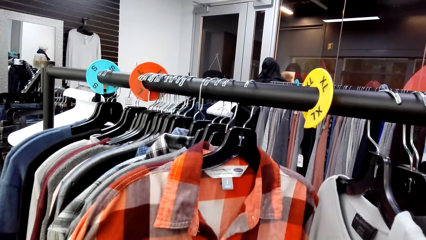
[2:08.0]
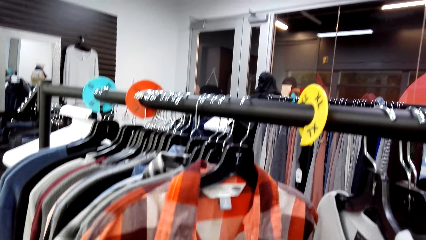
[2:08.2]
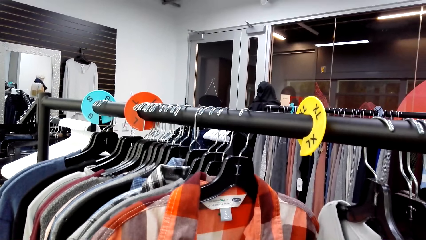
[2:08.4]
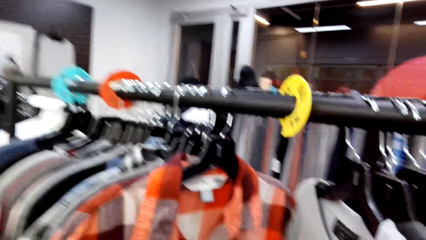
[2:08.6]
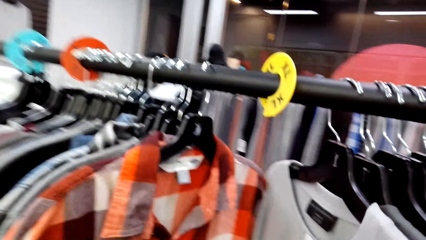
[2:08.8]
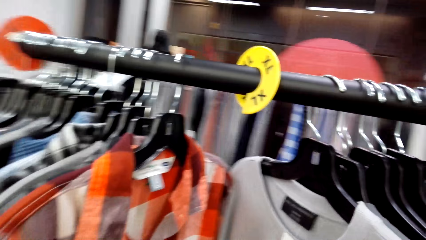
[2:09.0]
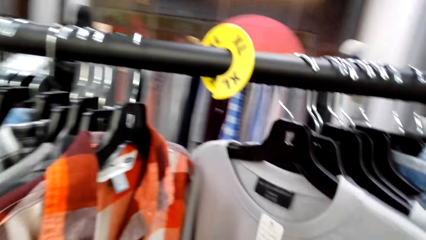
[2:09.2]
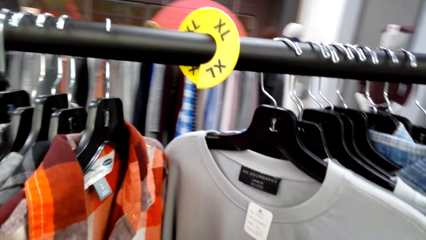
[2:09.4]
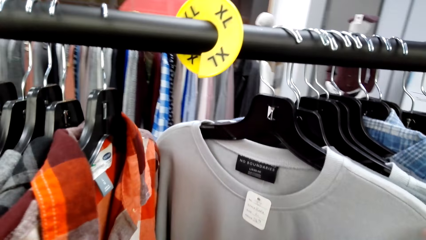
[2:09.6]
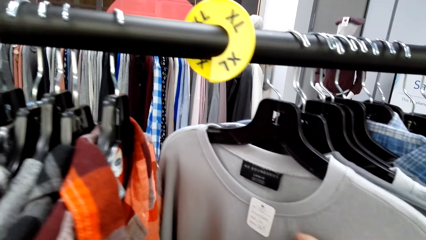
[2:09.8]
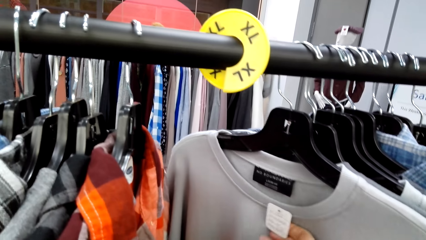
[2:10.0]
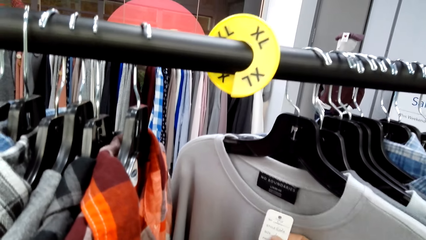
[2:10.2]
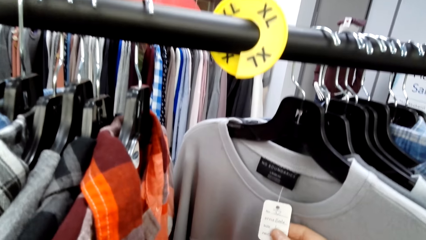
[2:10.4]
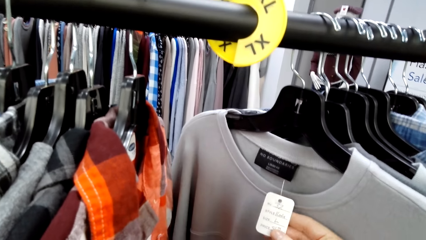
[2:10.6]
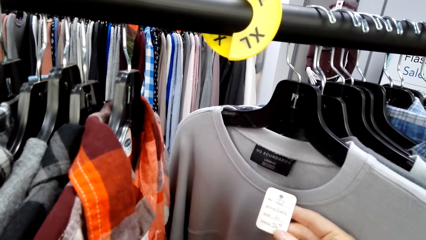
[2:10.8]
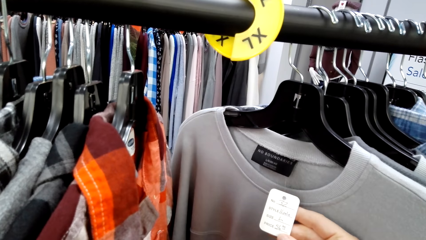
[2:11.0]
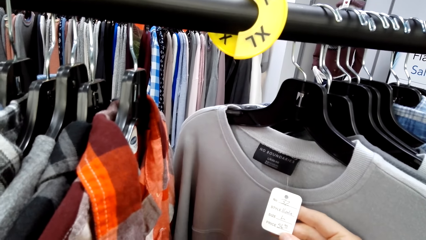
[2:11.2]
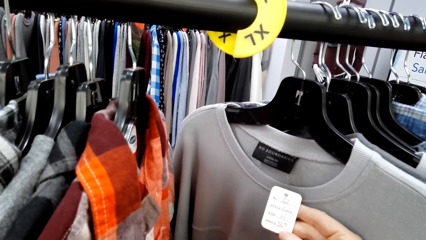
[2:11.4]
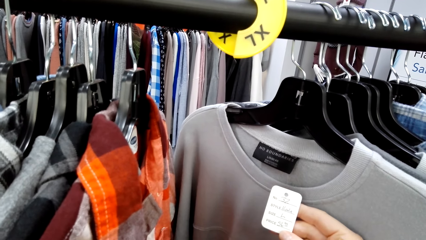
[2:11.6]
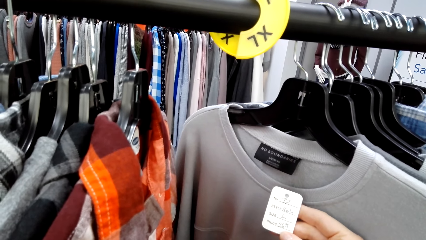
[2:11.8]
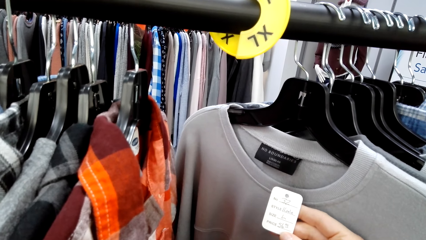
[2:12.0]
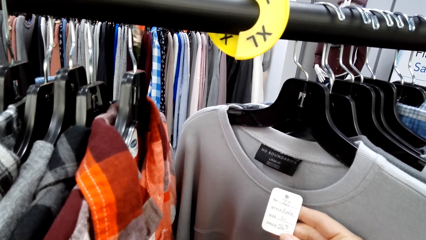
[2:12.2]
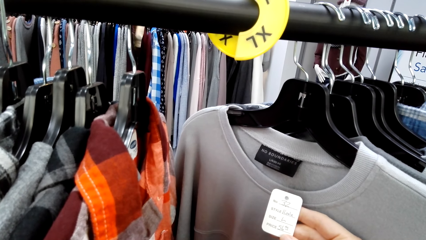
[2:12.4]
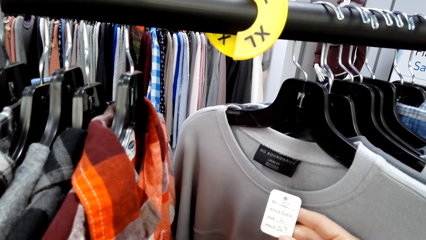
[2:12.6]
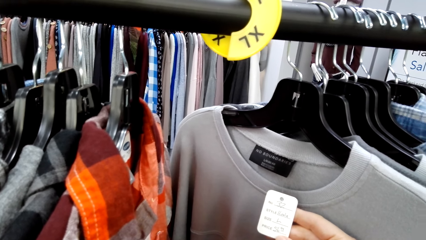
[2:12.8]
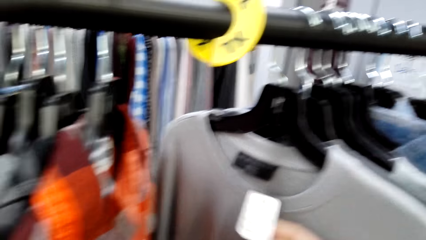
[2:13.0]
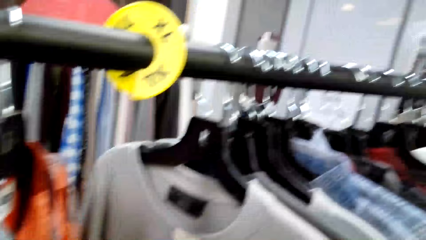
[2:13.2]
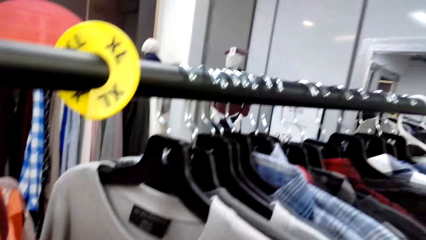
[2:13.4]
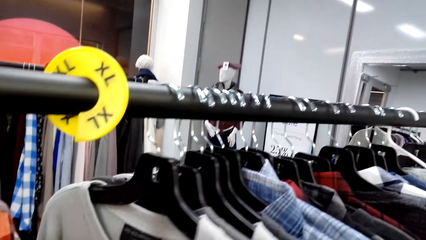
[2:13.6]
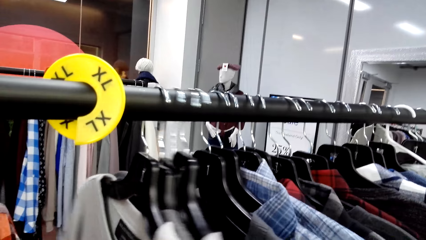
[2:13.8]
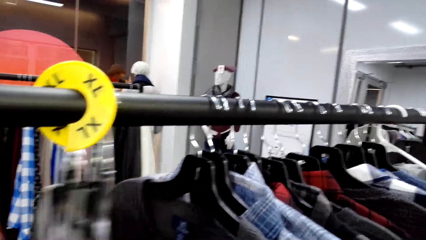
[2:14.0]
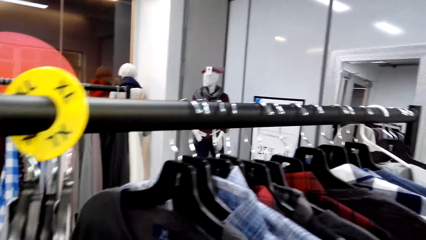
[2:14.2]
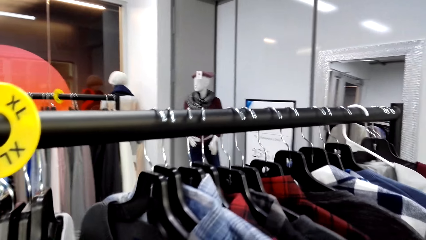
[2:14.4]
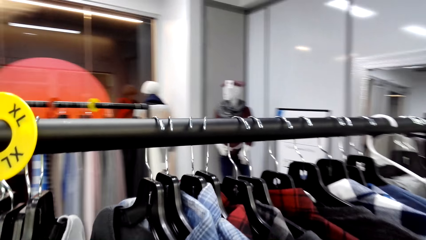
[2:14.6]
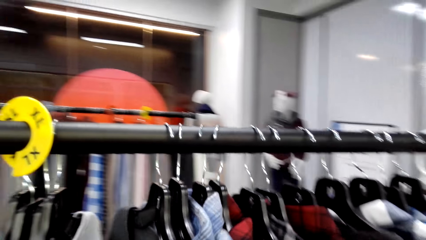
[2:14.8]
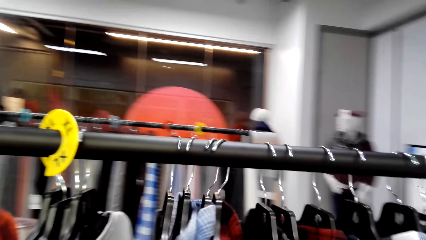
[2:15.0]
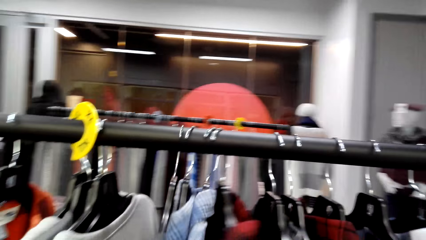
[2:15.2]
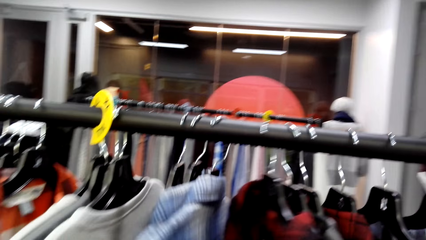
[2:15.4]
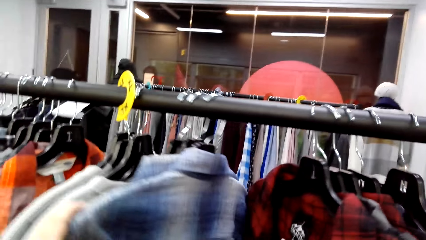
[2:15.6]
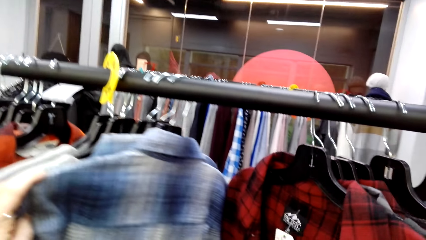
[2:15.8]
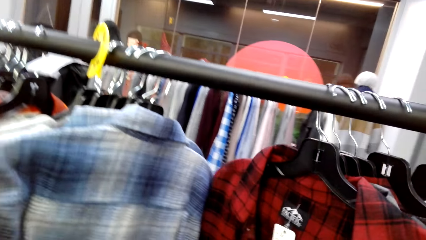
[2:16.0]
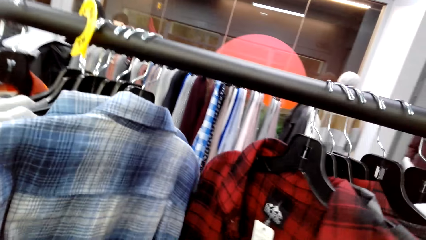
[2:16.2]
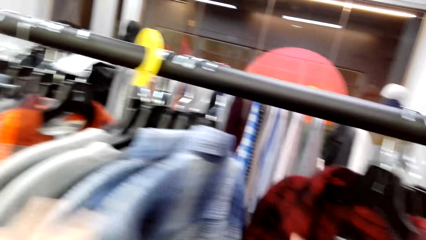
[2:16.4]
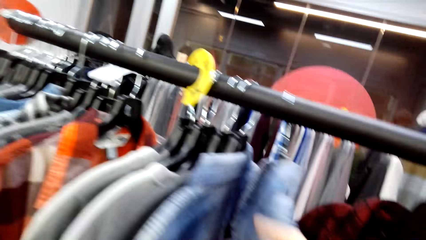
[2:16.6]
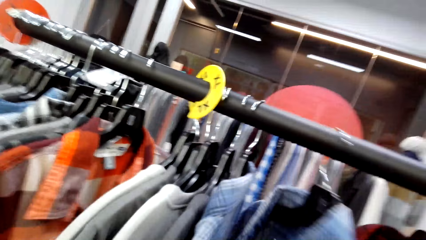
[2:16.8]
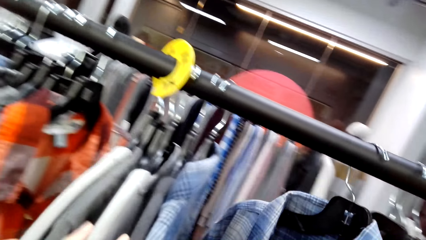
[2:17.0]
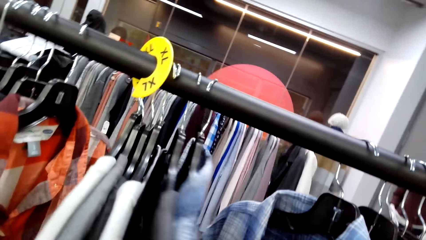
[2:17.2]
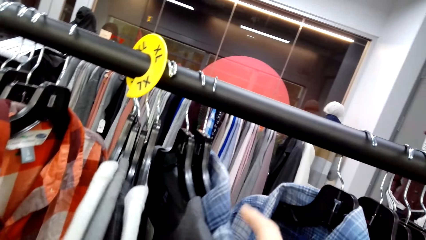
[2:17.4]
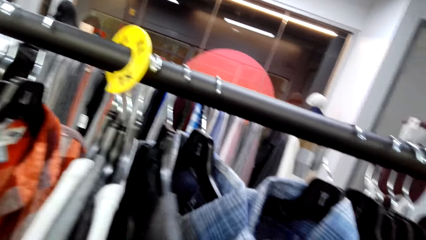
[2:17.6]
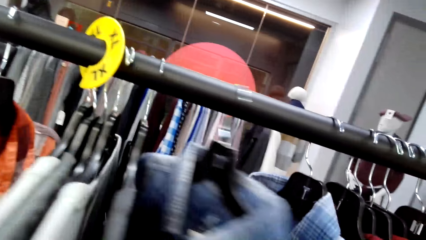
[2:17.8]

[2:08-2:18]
The camera wearer looks at the tag.

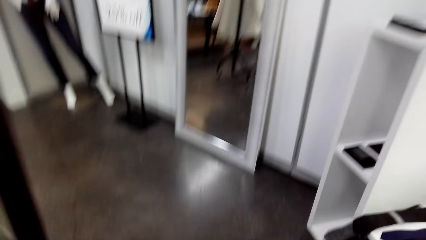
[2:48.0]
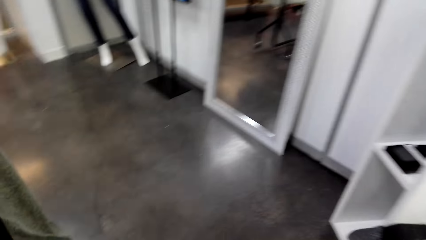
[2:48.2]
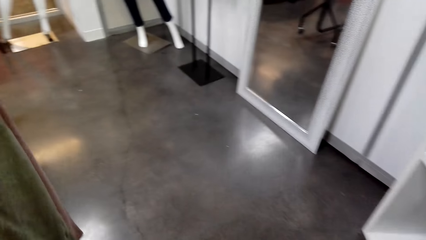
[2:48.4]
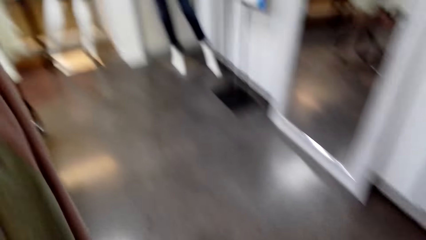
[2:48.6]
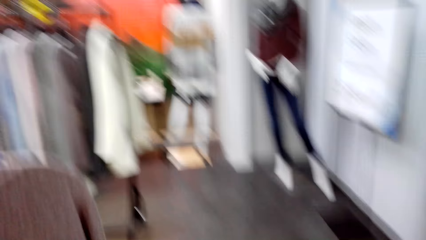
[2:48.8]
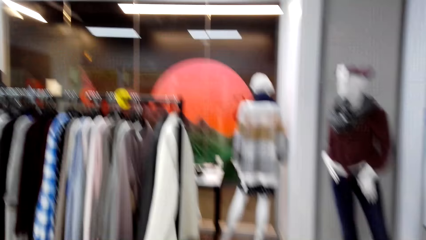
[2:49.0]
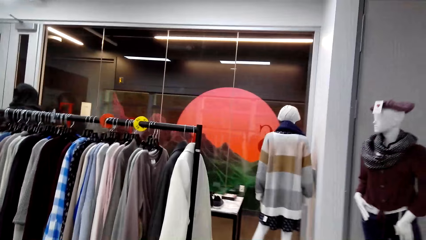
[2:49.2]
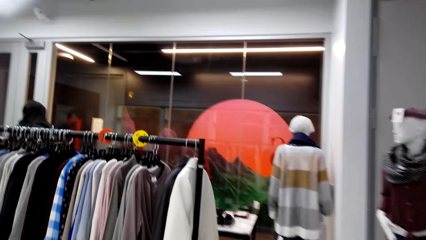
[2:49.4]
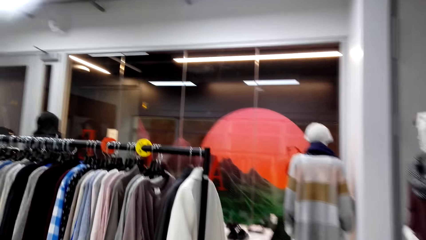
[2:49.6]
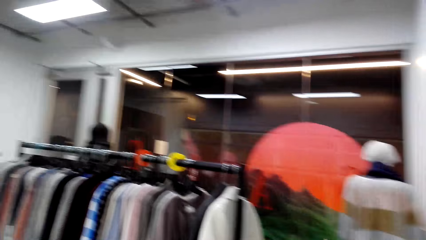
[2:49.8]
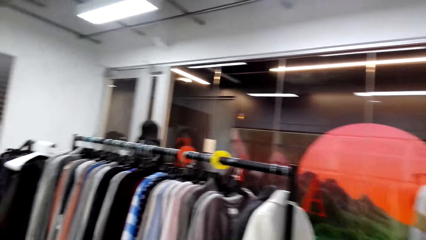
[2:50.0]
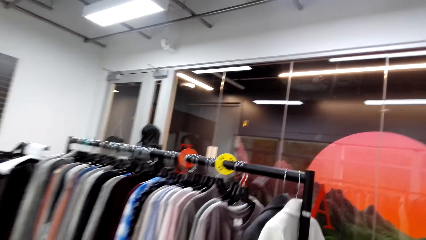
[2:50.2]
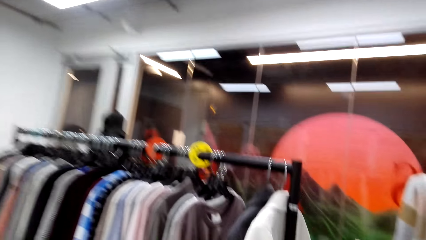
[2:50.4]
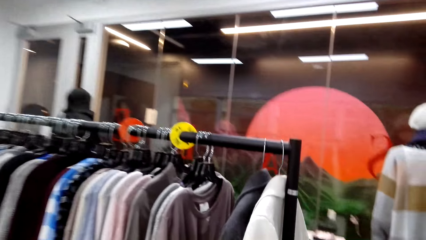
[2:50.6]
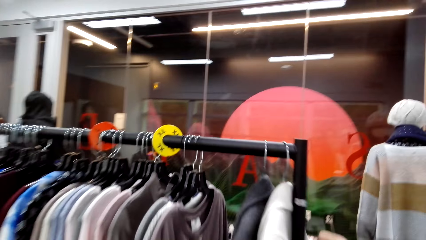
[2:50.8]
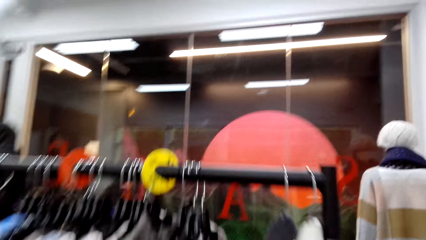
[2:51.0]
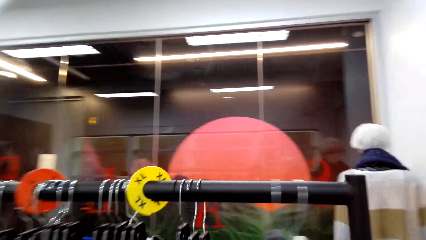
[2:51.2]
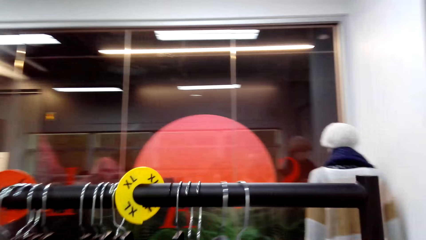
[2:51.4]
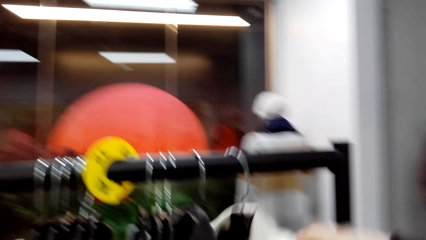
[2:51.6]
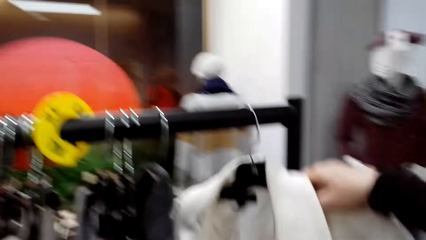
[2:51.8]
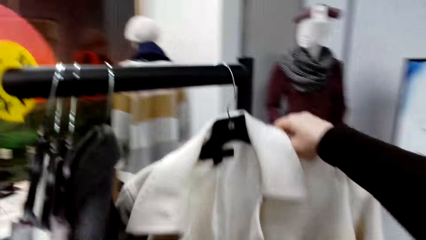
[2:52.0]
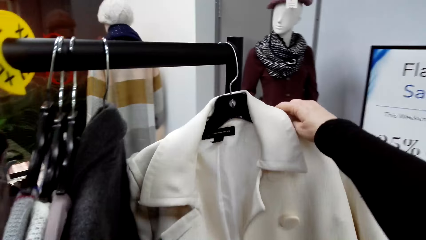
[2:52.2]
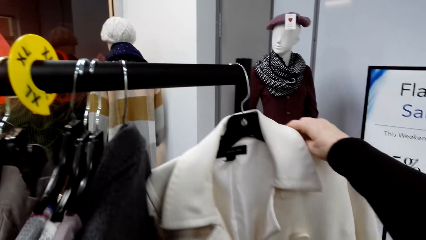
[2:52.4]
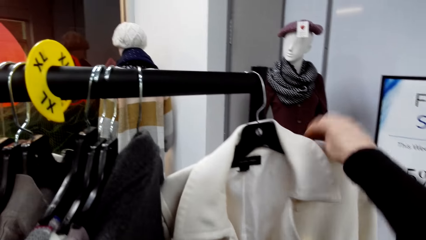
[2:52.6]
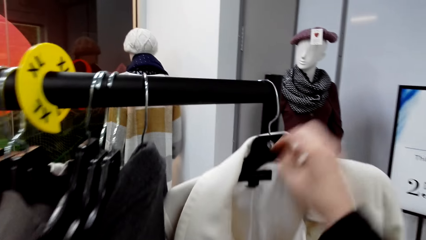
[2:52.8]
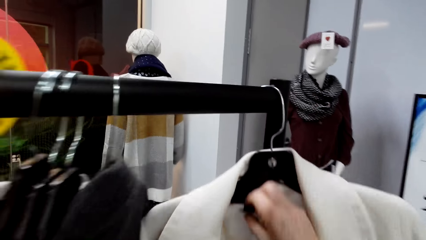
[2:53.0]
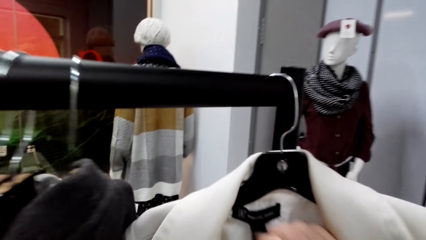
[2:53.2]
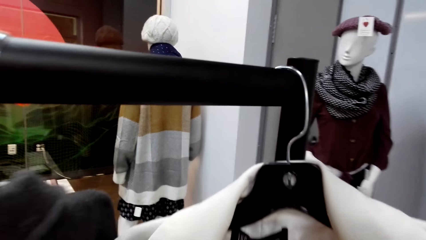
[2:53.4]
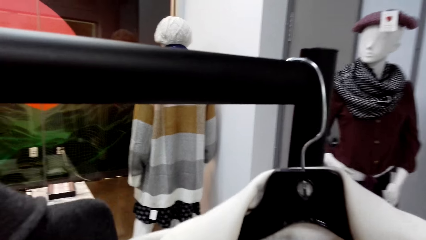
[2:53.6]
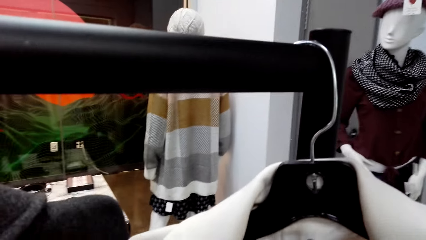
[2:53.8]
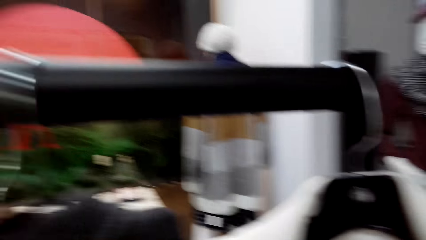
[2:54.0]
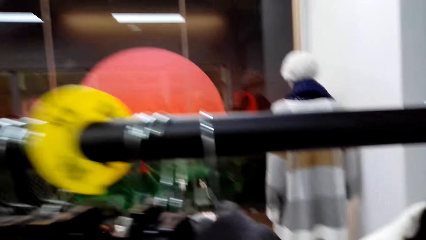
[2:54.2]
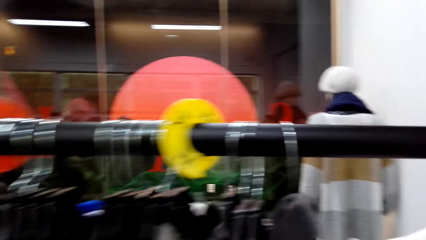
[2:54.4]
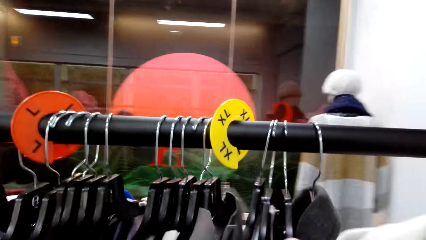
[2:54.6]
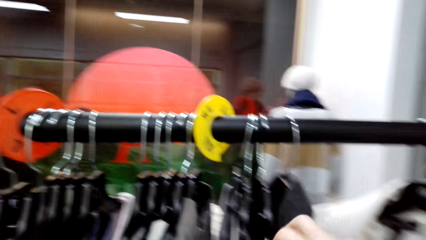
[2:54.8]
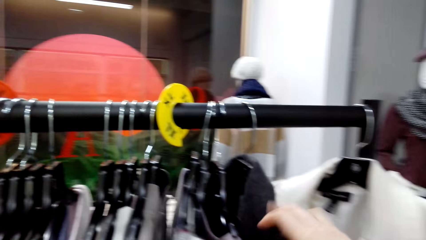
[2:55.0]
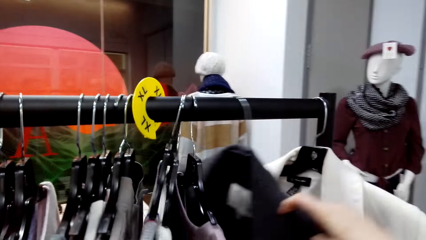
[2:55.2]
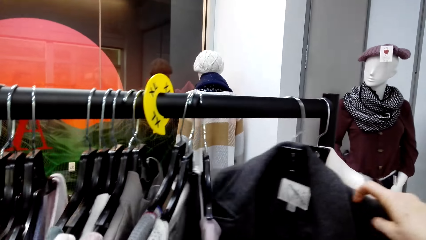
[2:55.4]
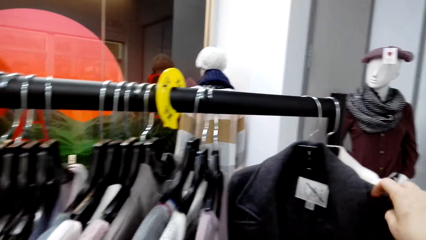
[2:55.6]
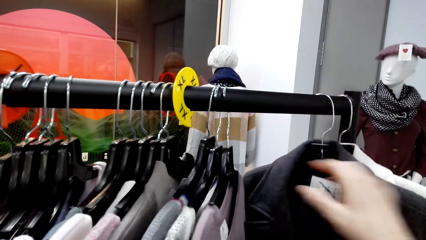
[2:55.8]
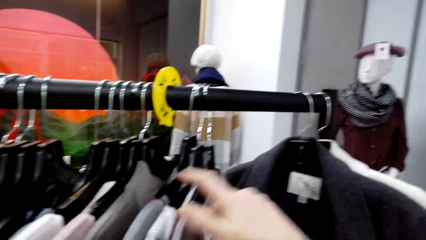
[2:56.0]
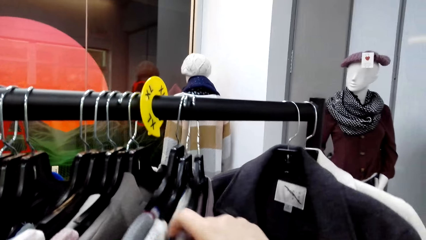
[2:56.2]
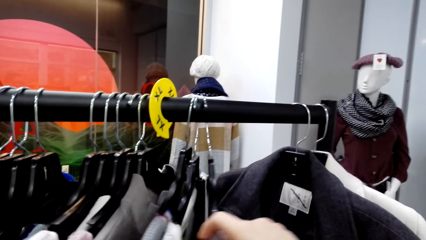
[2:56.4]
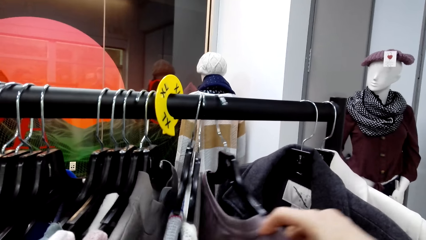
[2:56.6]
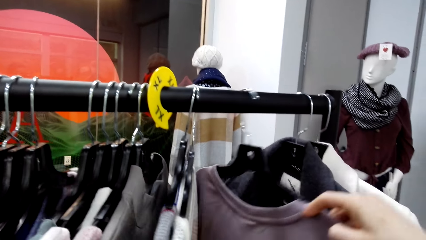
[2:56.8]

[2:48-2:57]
The camera wearer walks around in the clothing store. They sample clothes on a clothing hanger stand in the store.
